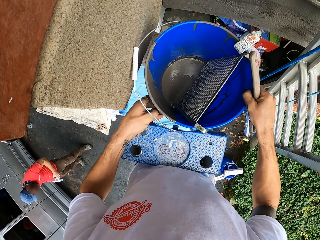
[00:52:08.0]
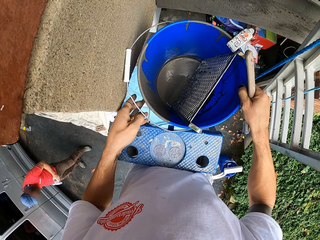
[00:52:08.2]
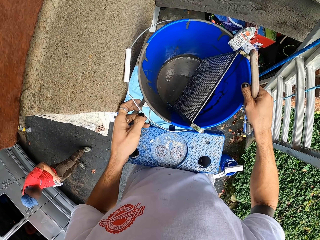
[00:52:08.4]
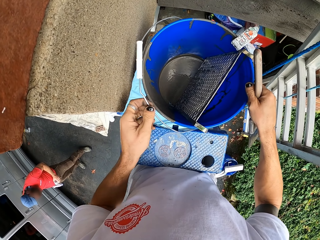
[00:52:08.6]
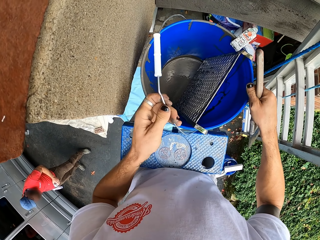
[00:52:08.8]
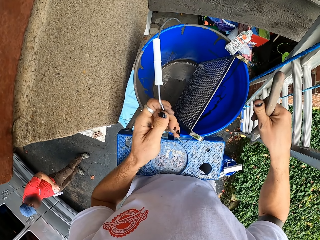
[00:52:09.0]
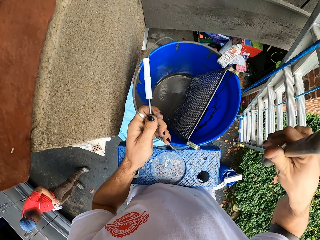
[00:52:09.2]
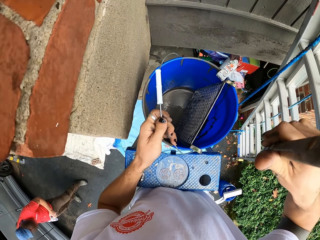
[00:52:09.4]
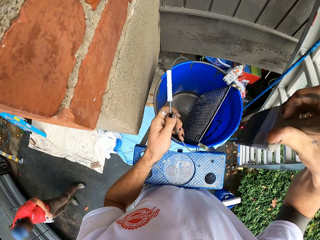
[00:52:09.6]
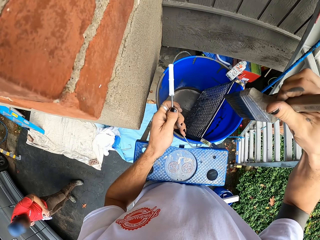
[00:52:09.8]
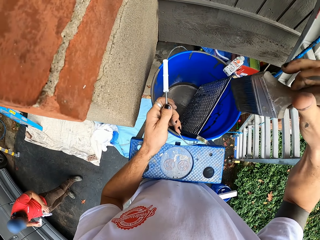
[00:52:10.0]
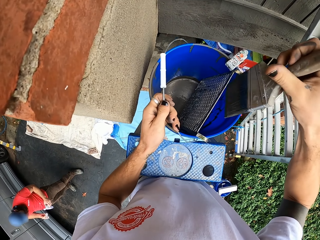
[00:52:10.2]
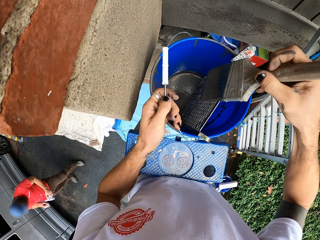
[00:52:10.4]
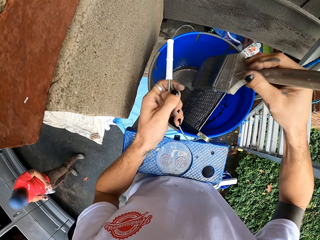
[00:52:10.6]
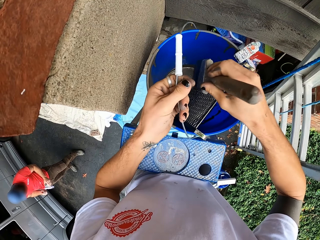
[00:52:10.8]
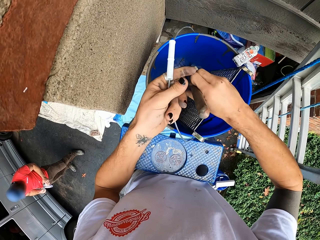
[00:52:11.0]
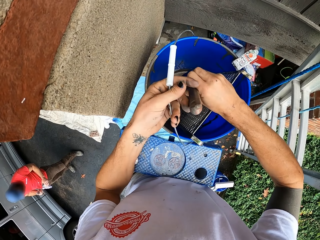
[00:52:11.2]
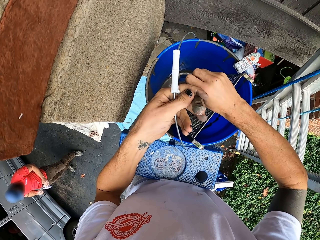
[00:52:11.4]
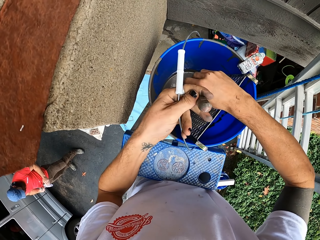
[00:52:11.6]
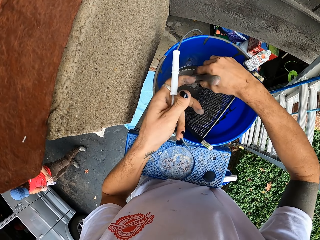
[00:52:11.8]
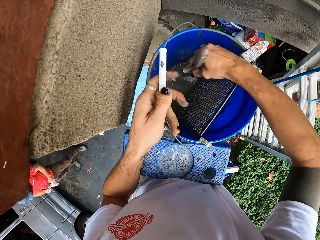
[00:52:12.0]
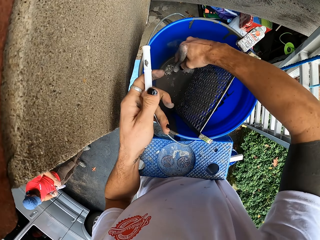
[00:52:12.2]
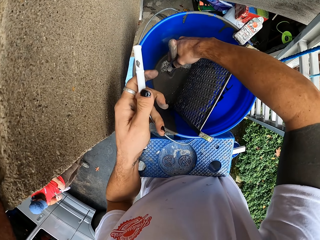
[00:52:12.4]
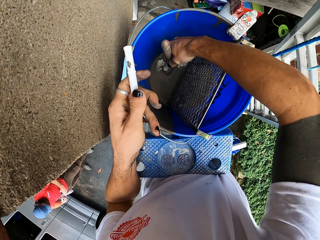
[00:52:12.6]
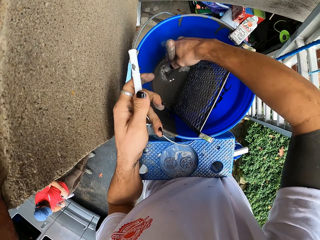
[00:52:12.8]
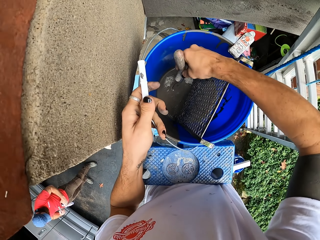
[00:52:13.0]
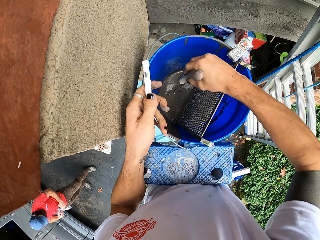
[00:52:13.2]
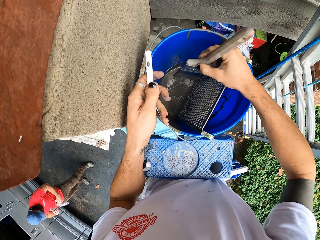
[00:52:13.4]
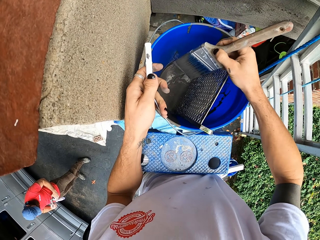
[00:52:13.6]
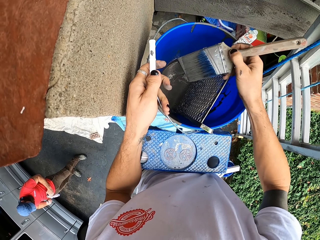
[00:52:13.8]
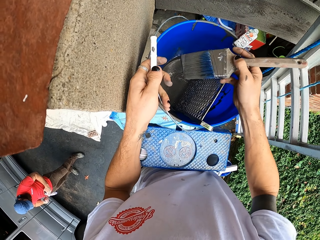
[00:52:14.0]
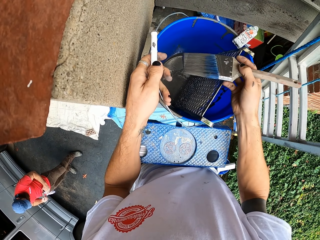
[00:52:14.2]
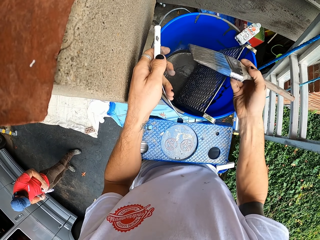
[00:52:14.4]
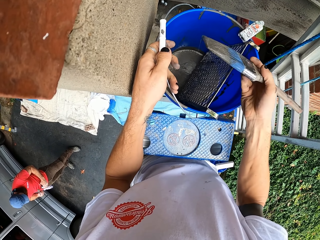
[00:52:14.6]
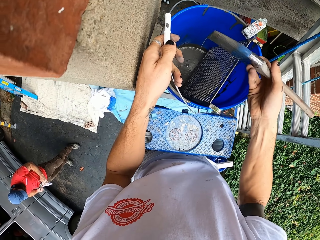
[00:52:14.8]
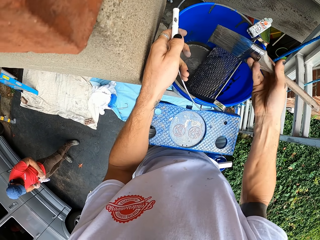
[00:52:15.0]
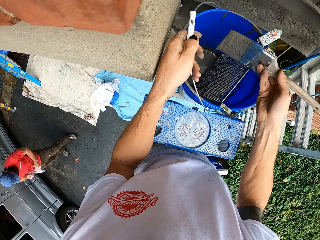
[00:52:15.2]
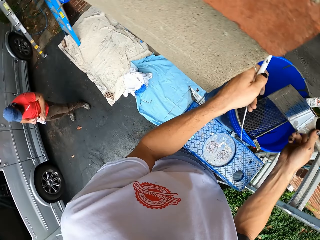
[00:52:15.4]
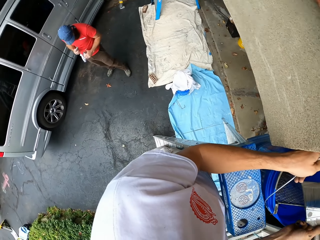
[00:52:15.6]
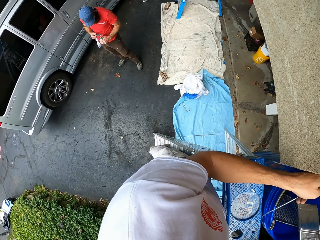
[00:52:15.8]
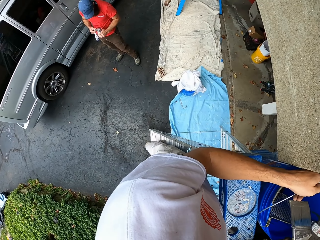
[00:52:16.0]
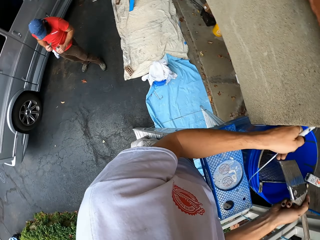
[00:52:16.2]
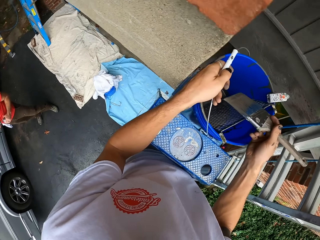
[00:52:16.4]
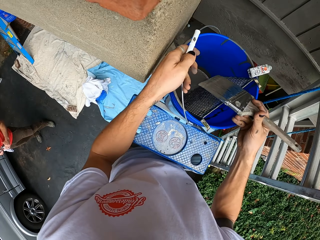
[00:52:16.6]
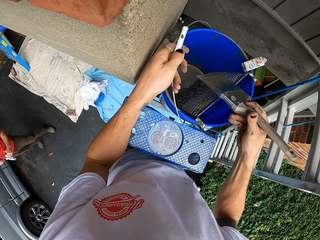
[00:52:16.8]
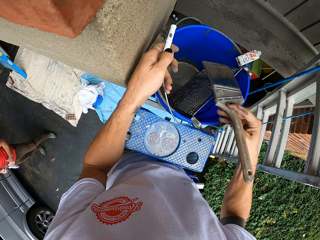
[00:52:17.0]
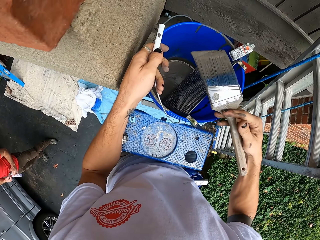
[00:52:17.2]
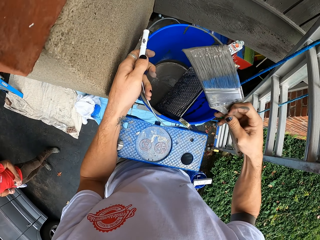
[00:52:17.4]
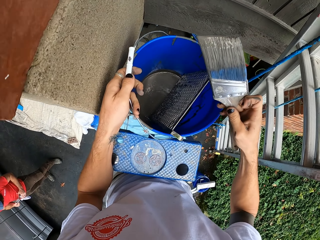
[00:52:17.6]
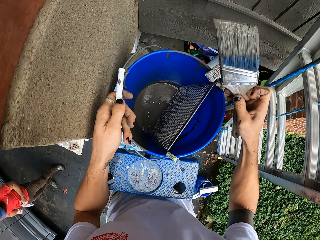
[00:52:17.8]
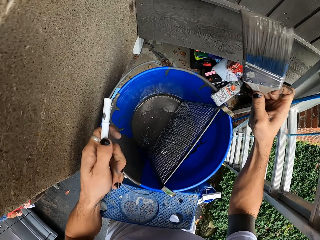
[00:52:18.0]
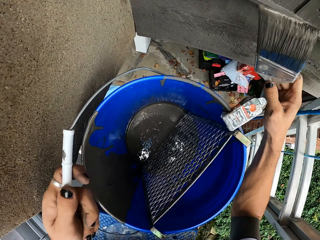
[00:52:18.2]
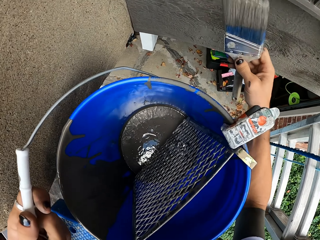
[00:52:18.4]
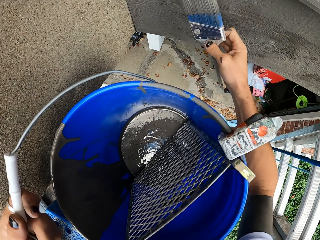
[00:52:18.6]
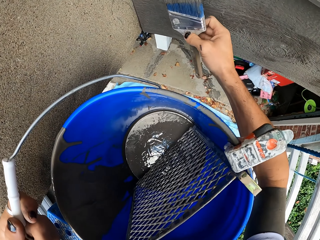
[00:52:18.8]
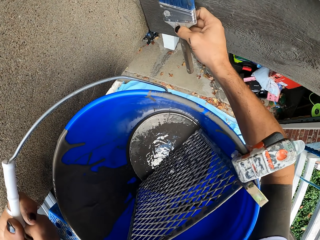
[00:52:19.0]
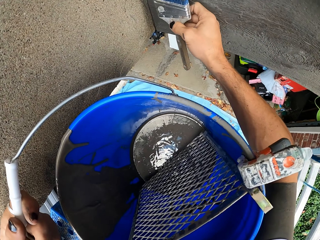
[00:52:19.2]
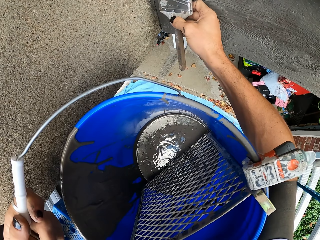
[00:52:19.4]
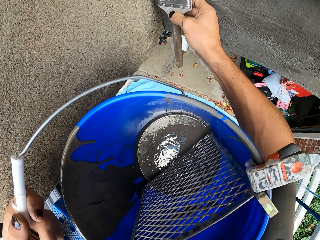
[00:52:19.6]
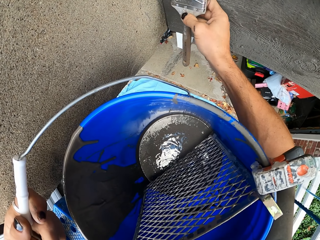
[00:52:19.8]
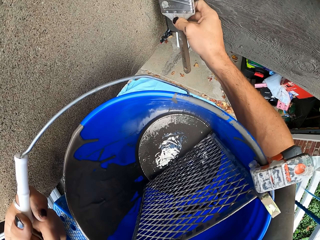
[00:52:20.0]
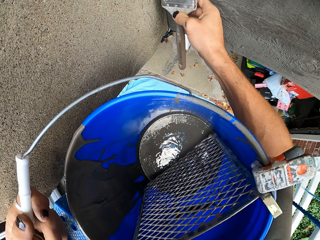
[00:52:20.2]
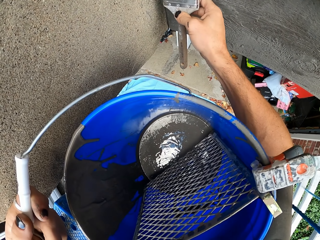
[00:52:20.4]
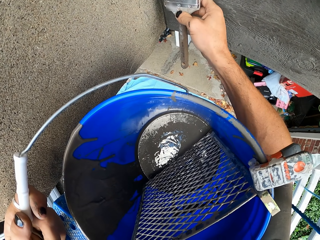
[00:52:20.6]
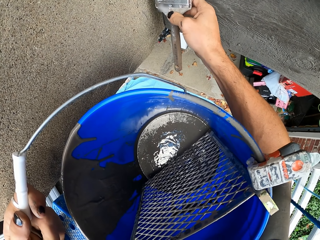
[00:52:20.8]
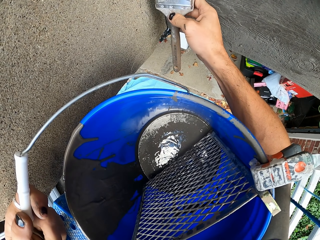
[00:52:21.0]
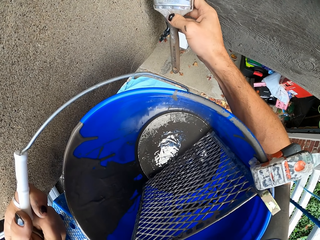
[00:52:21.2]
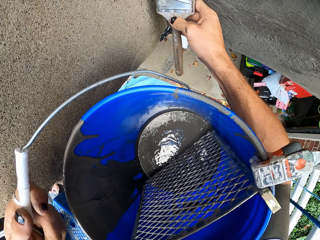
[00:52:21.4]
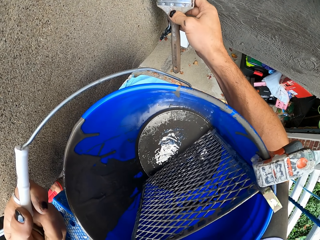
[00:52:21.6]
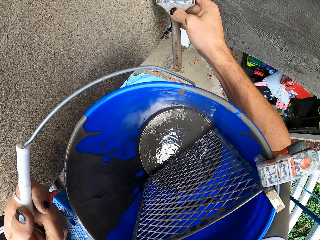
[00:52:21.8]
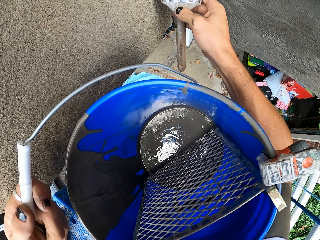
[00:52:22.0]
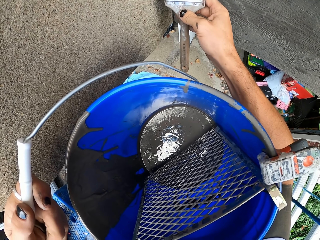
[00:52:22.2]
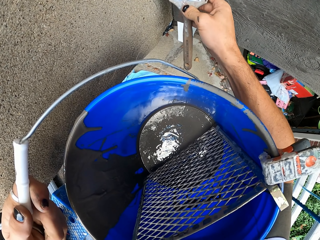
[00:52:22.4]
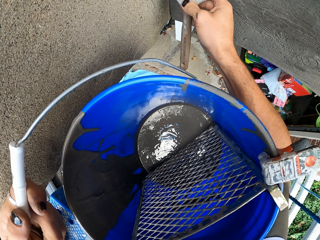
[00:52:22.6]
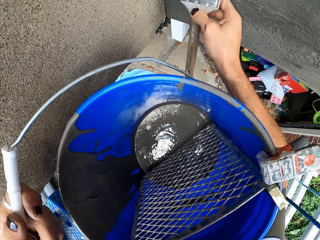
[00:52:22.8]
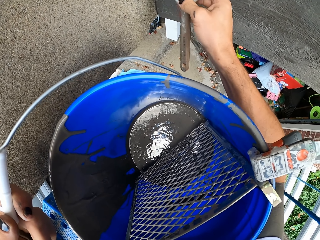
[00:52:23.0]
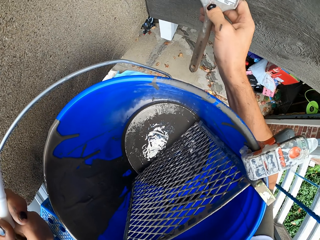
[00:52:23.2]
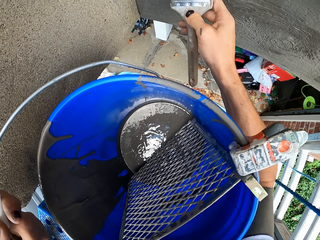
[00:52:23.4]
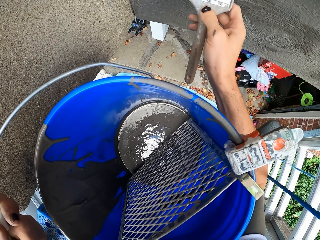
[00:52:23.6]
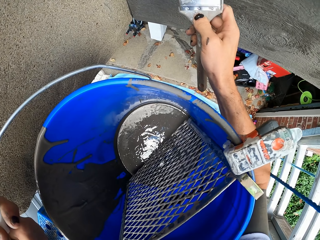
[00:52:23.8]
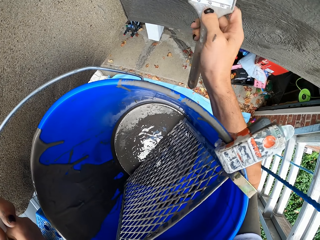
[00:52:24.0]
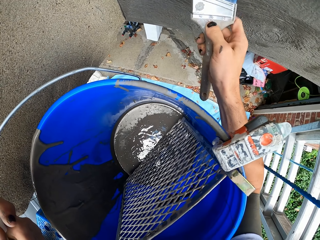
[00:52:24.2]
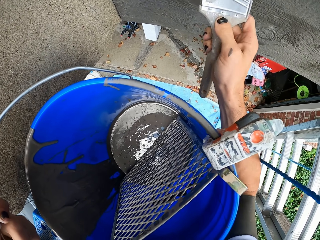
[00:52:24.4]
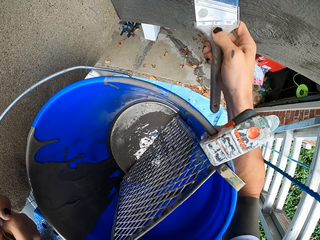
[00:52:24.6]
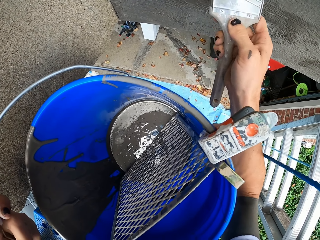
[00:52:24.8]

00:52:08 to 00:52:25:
The camera wearer moves the bucket. A man stands. The camera wearer dips the brush in the paint. They scoop the paint from the bucket and look around. The man stands. The camera wearer paints the wall with a paint brush.

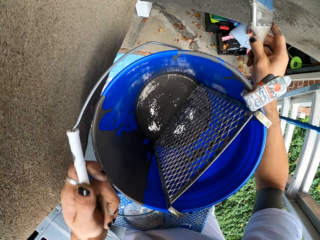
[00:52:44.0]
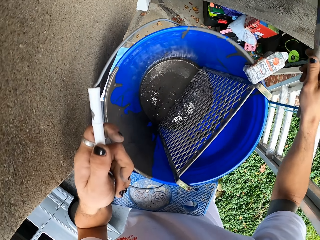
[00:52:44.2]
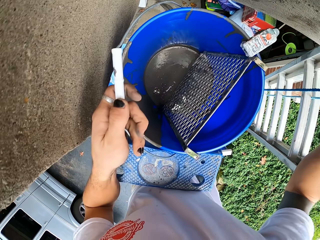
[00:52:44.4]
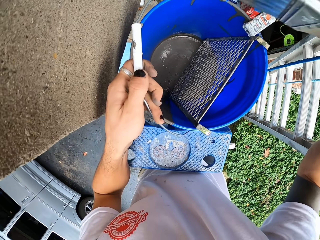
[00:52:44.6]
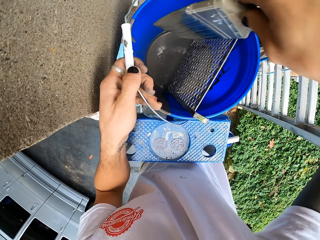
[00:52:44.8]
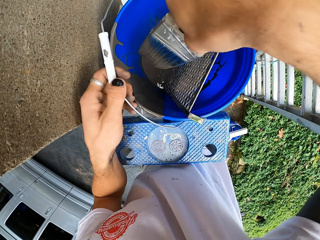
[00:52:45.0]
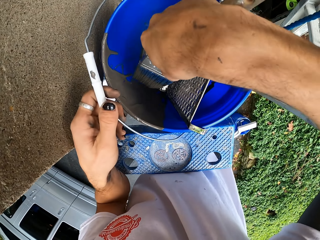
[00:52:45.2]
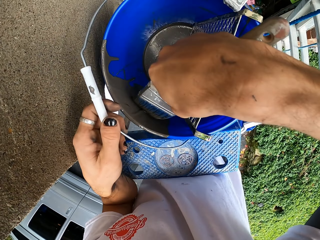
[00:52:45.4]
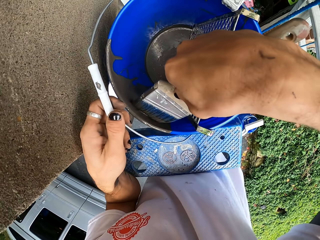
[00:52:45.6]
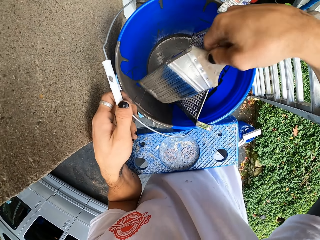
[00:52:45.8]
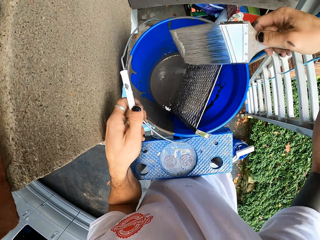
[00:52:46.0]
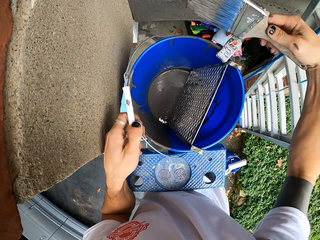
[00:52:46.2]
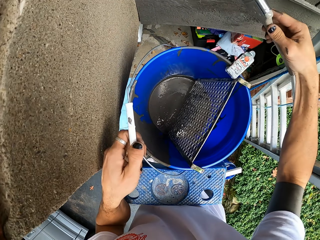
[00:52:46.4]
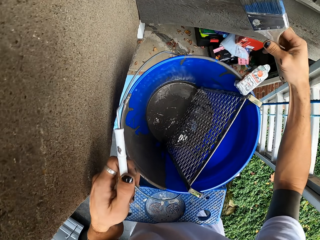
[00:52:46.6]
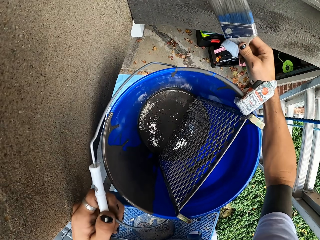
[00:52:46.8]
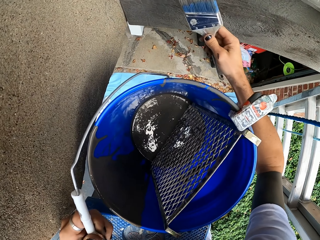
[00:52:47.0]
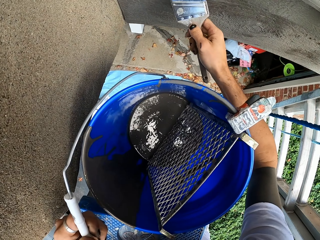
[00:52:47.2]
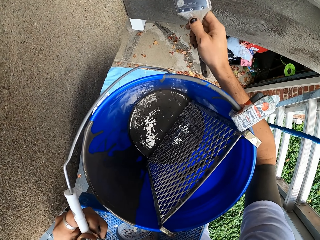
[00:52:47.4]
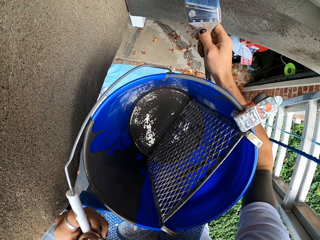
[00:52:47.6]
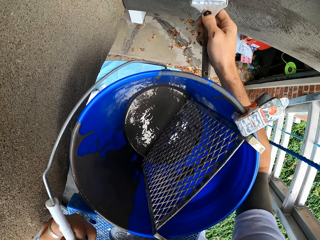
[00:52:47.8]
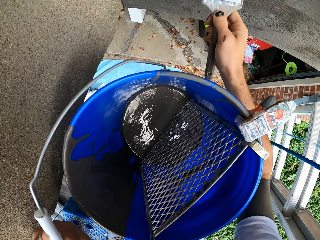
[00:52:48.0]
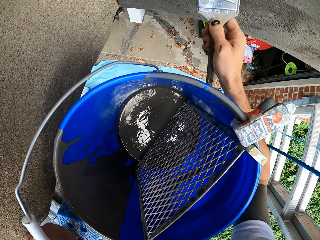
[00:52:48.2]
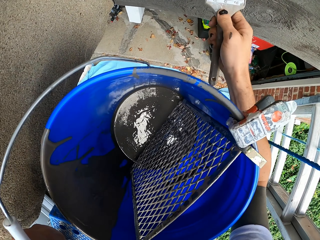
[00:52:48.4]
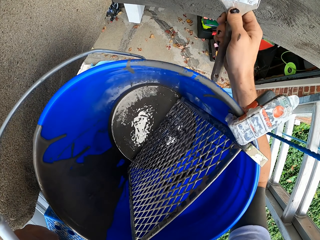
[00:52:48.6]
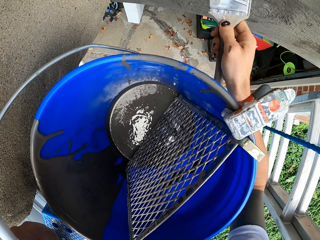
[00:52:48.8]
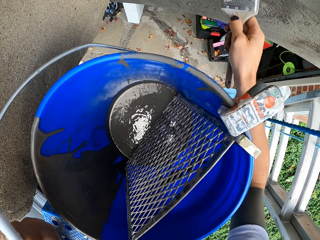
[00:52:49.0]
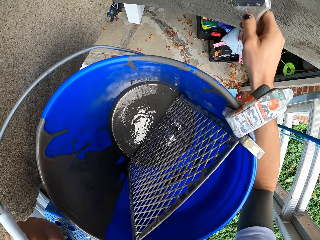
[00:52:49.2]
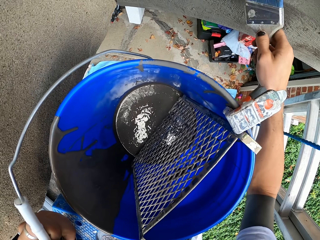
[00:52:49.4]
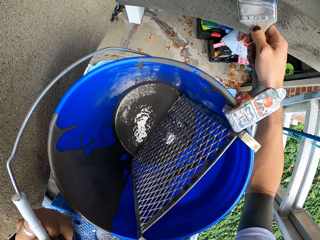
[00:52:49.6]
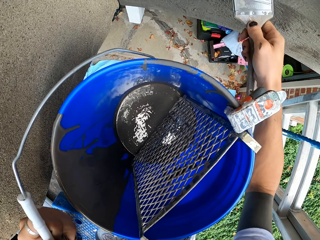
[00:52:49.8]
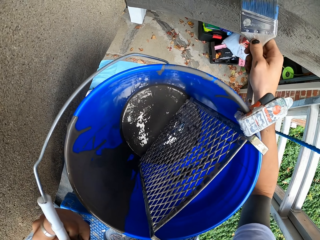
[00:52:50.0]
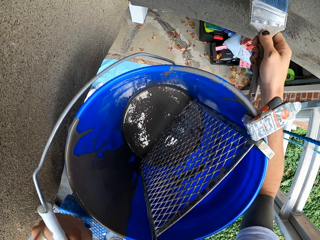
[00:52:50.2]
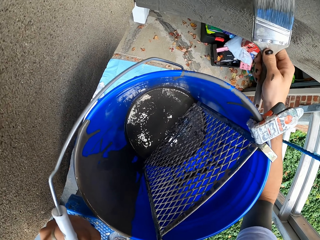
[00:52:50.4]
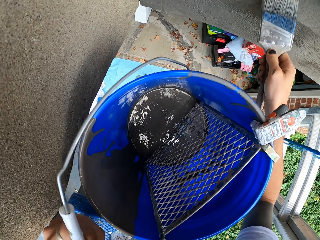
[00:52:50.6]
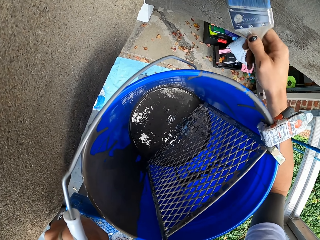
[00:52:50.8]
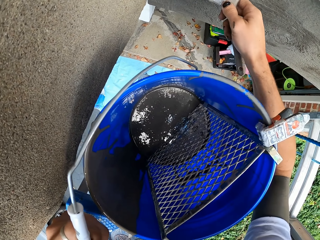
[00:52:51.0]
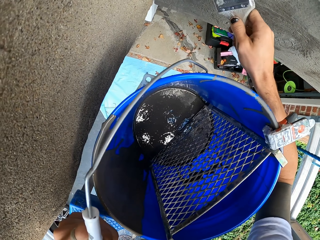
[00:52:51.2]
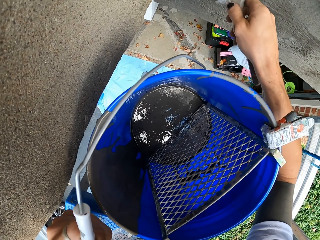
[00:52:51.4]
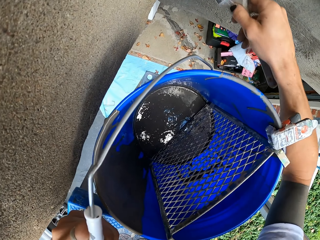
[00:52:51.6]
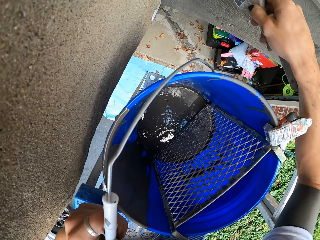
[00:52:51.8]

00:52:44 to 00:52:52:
The camera wearer scoops the paint from the bucket. They dip a brush in the paint. They paint the wall with the paint brush.
